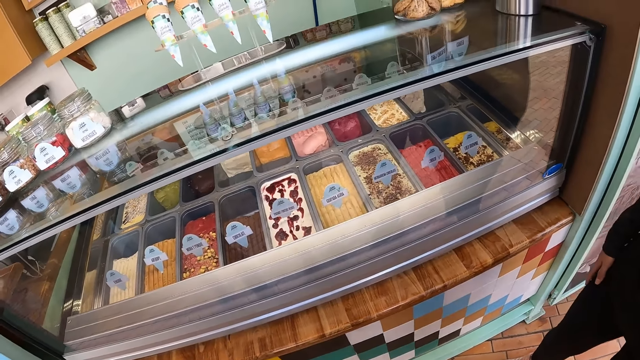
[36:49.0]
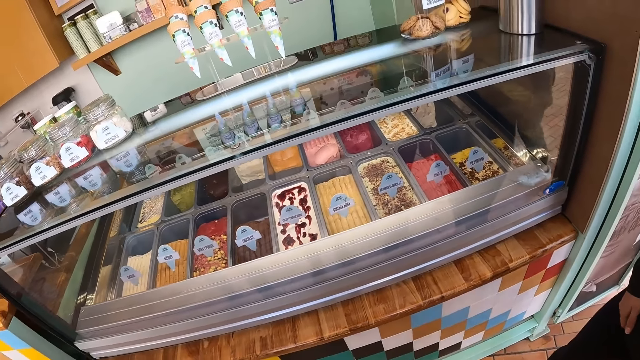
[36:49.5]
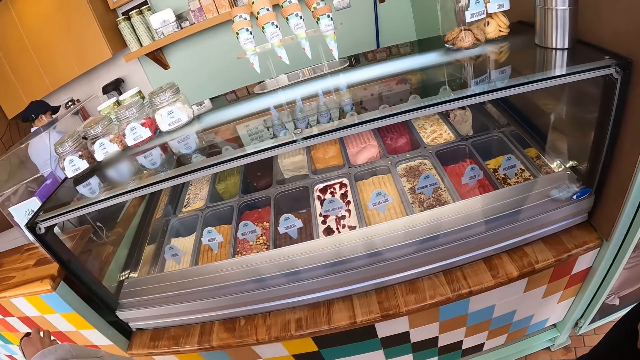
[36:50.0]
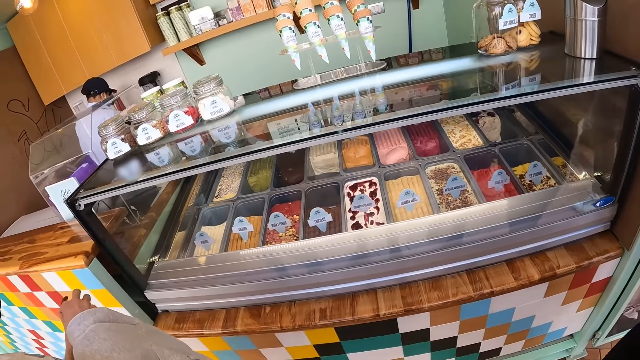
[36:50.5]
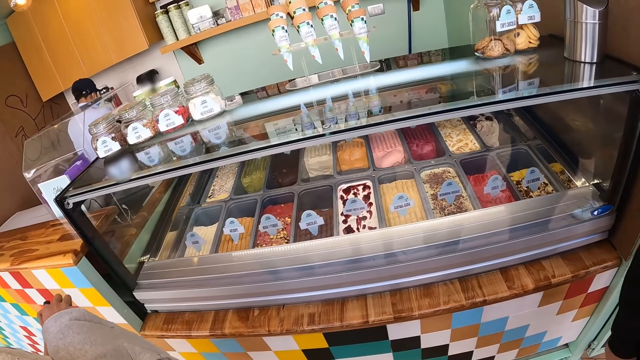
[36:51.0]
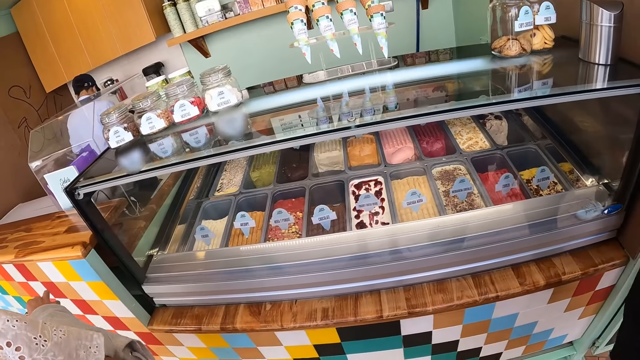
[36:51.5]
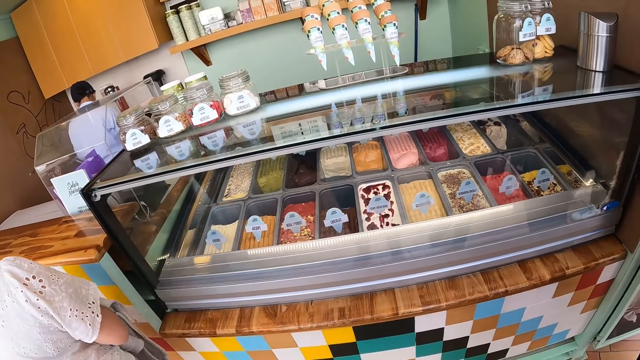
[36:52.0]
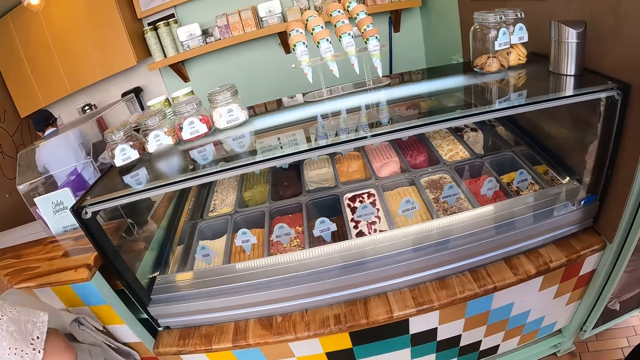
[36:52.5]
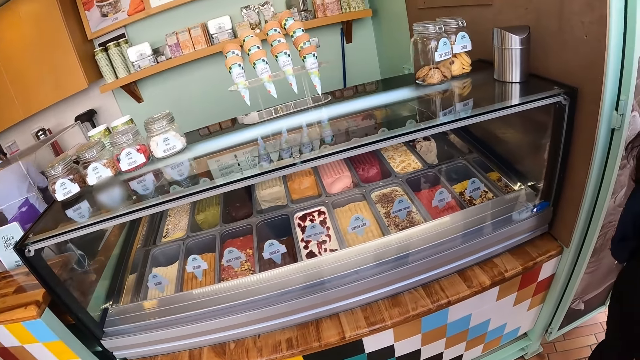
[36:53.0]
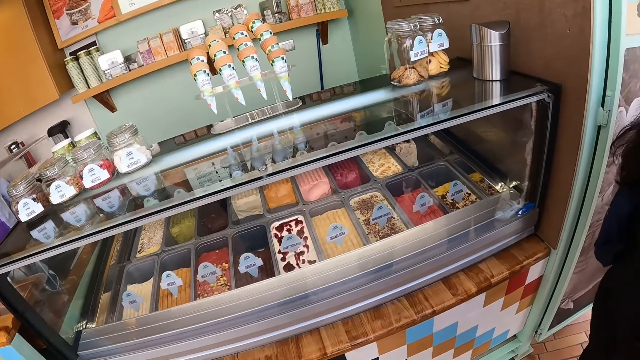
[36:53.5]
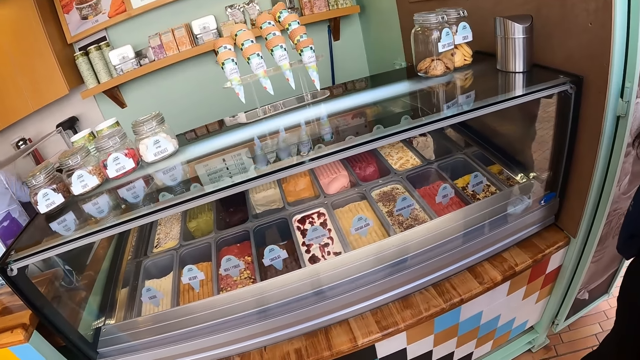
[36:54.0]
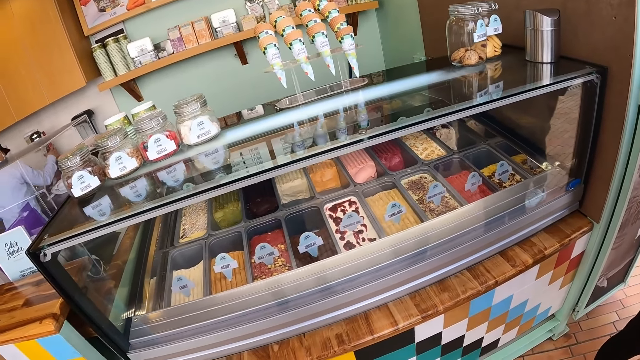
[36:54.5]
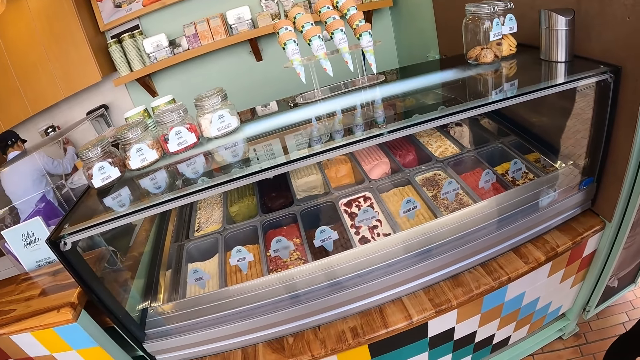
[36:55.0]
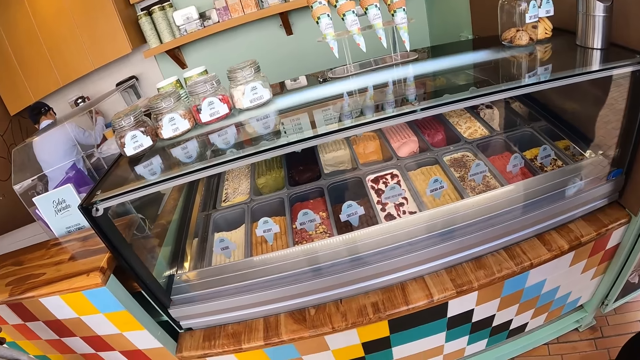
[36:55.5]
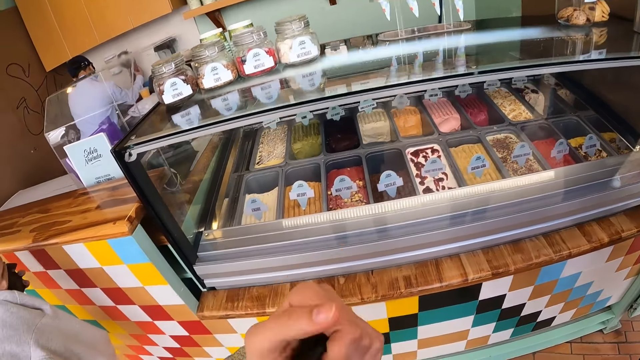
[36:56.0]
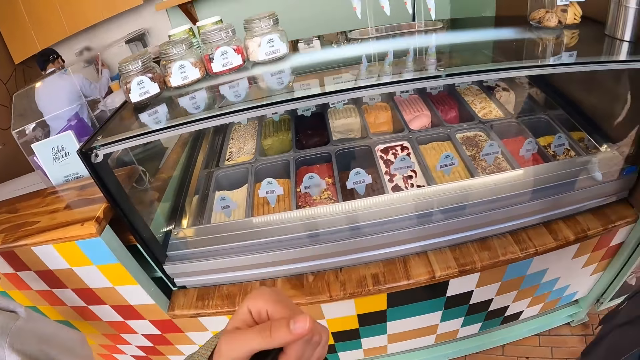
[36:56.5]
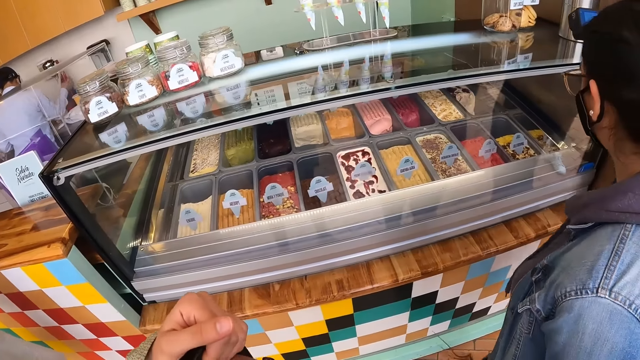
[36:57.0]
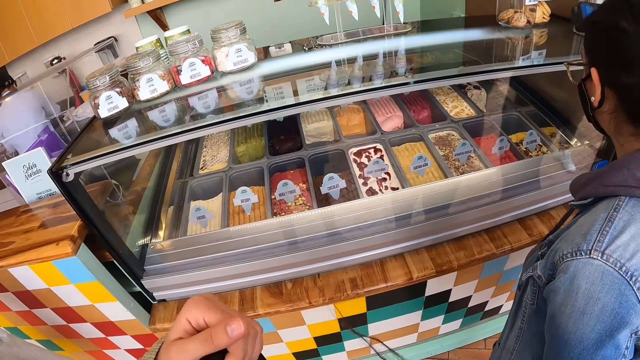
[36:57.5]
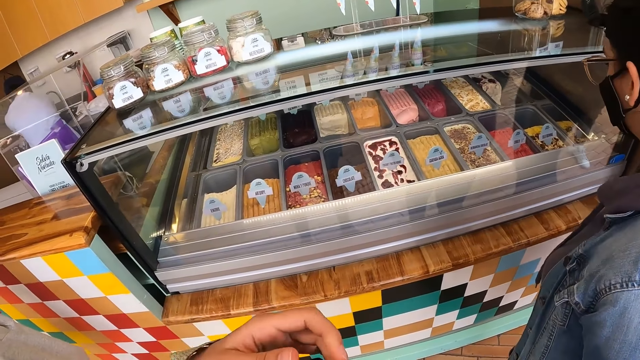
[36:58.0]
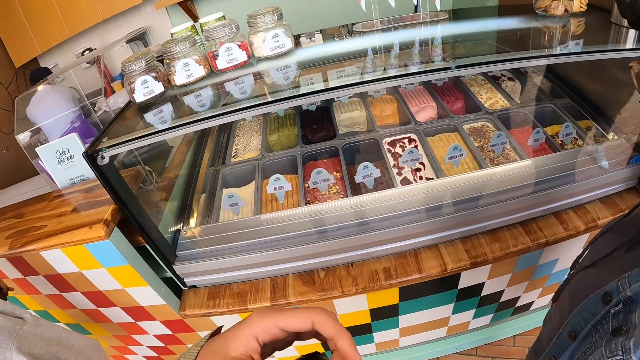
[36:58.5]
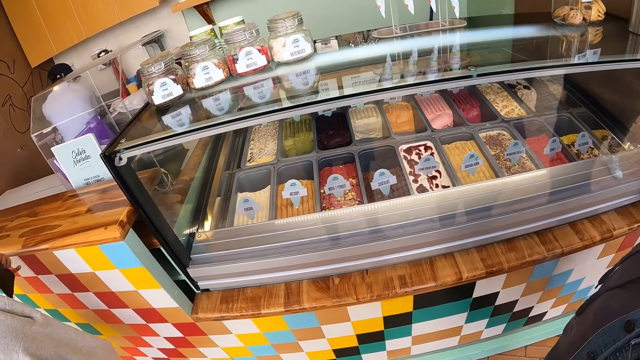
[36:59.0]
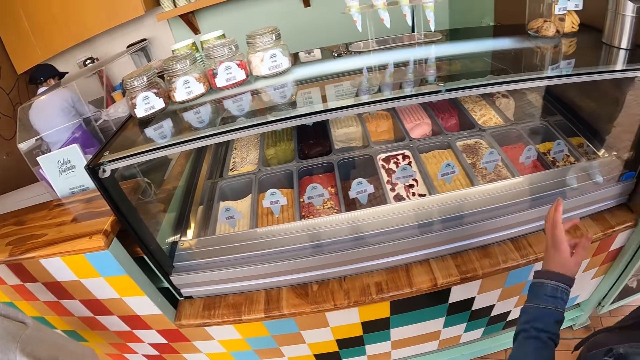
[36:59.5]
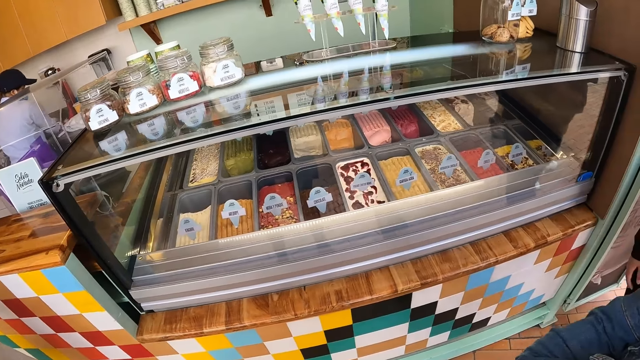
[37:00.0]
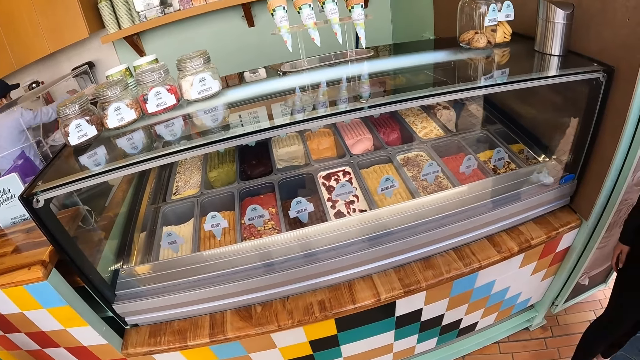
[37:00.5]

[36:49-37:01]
The camera wearer uses a hand gesture.

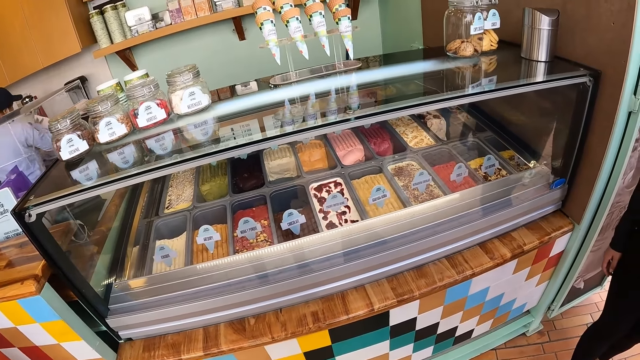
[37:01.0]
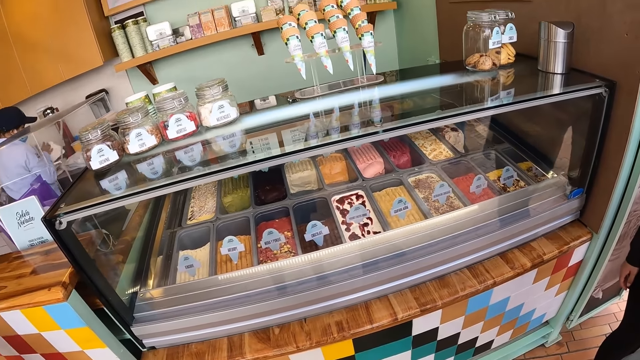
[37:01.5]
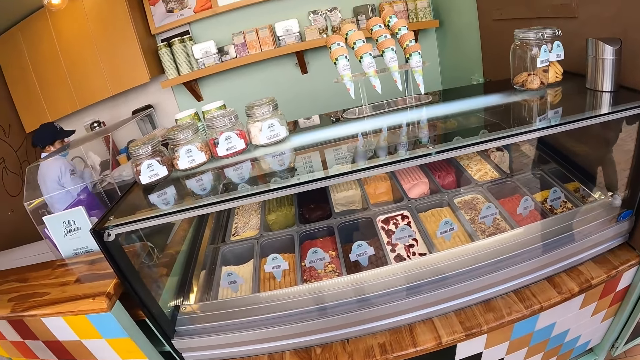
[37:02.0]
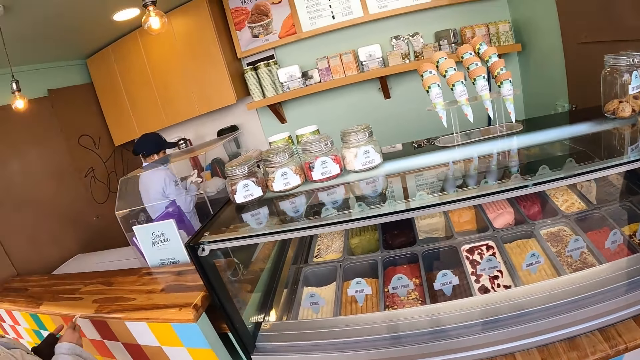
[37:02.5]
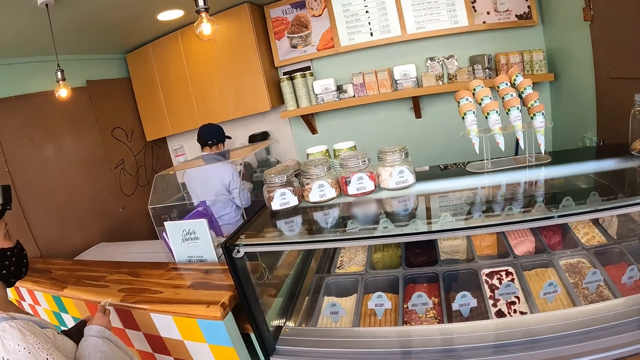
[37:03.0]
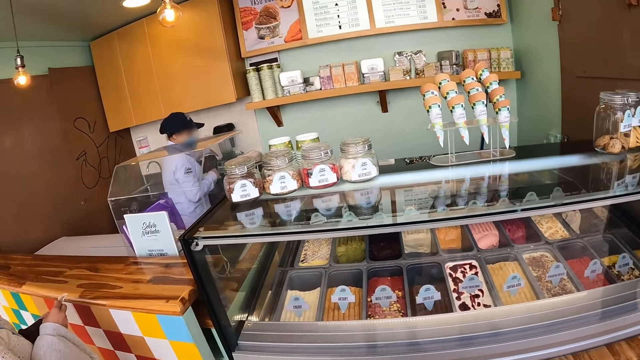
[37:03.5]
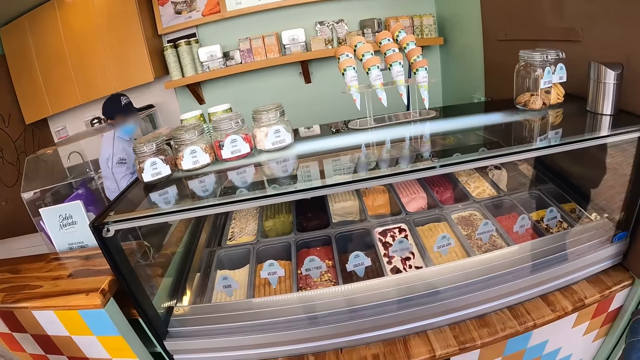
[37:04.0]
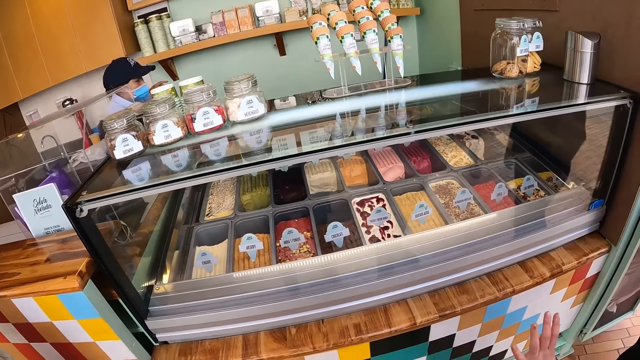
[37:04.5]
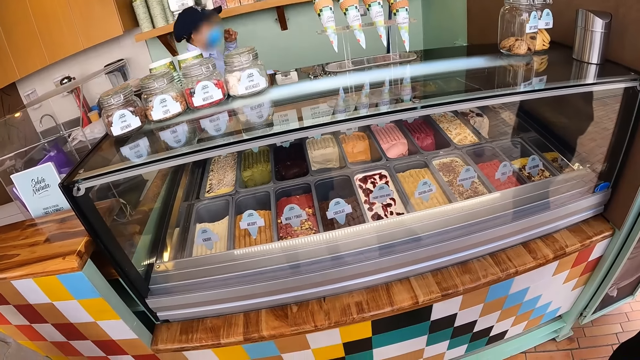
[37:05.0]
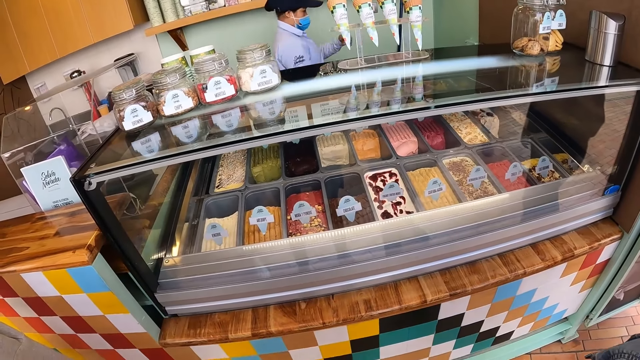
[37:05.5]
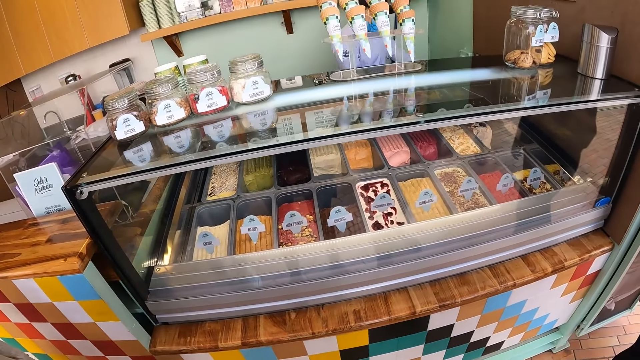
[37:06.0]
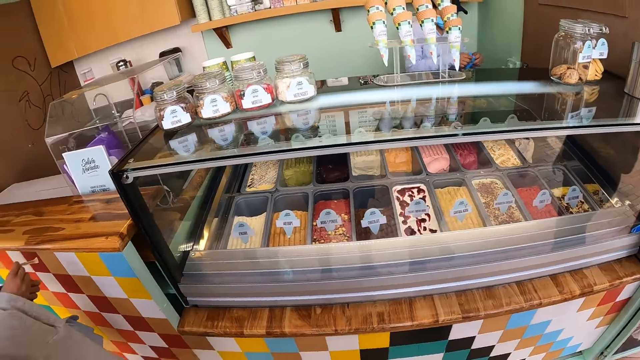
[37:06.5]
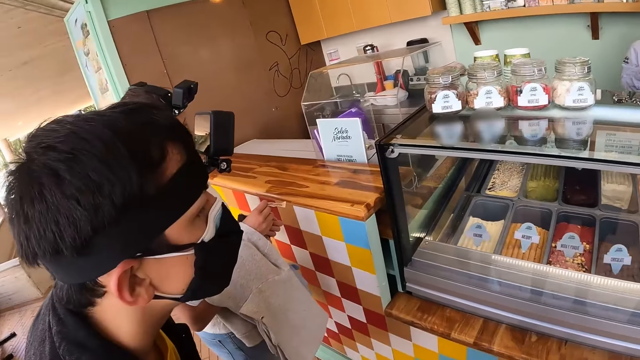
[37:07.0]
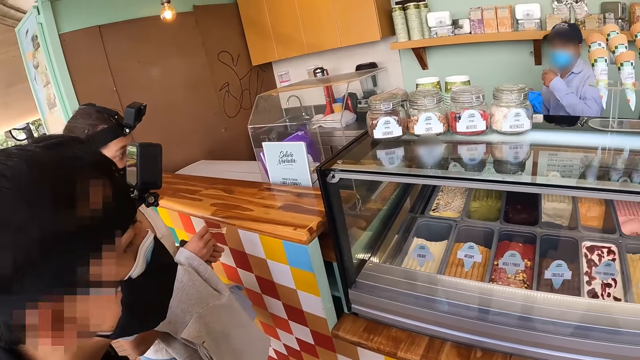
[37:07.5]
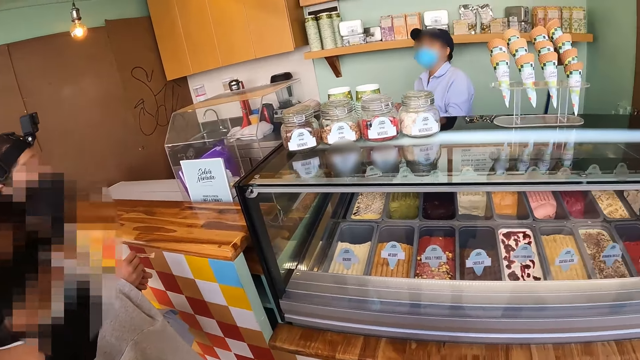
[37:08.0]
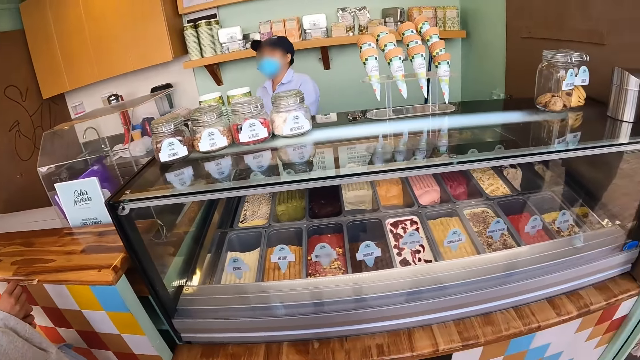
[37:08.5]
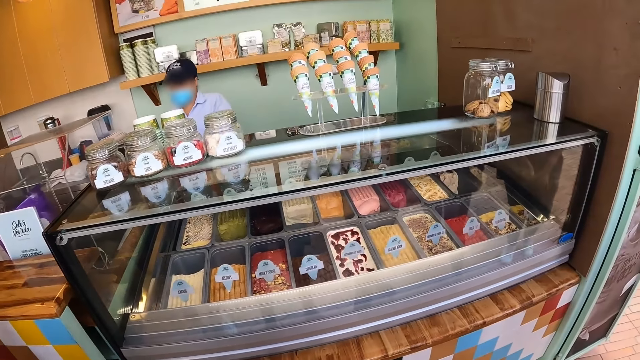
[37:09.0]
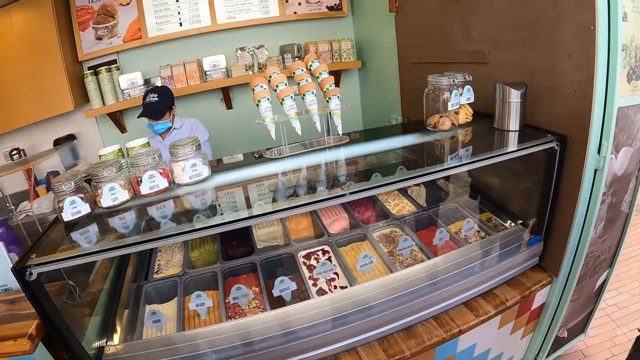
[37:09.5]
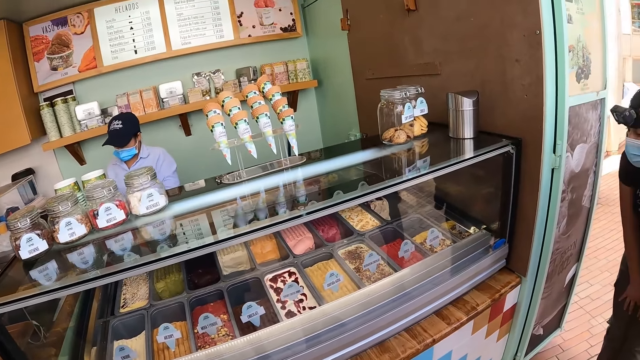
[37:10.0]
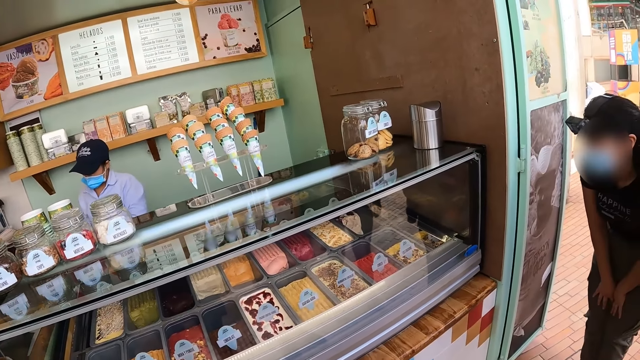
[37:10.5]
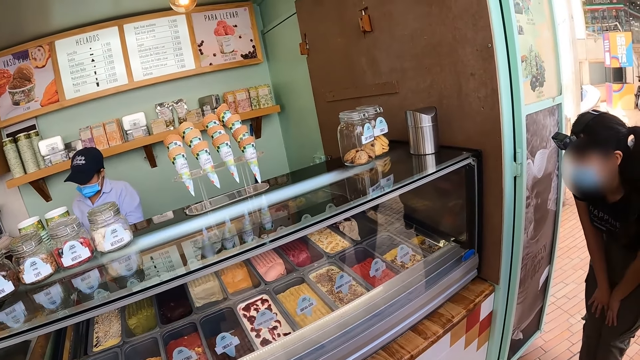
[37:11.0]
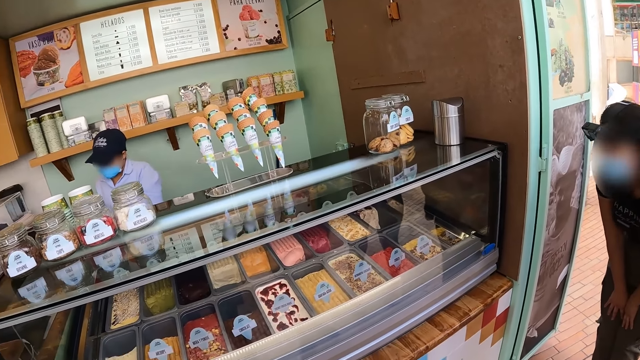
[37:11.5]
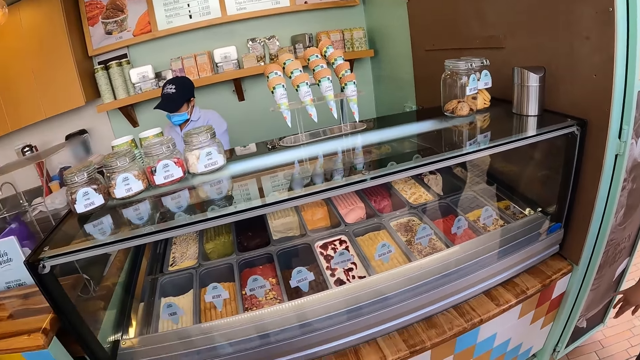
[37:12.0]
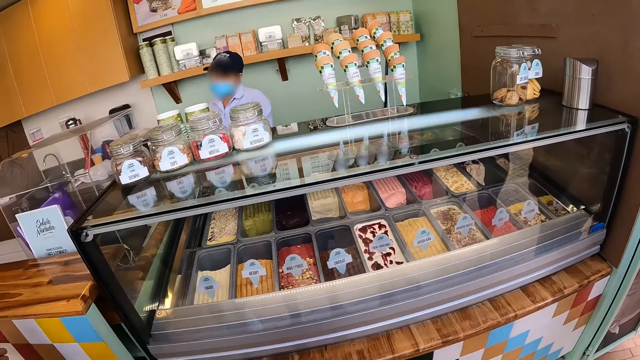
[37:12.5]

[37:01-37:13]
The camera wearer looks around the display. A woman holds the paper. The camera wearer stares at a man. They look around the room.
